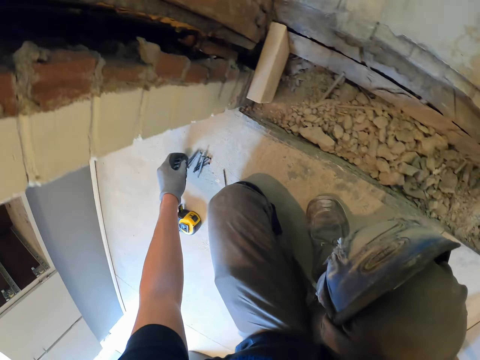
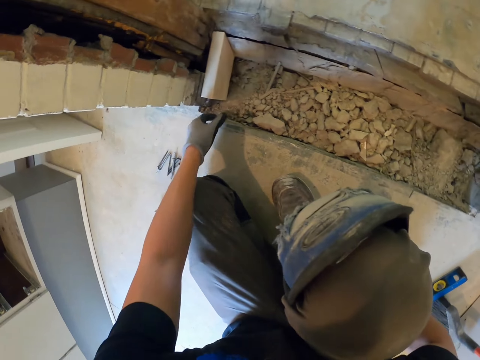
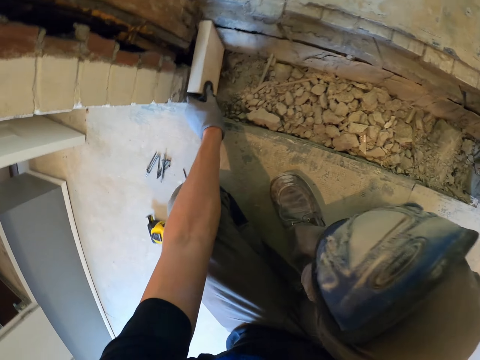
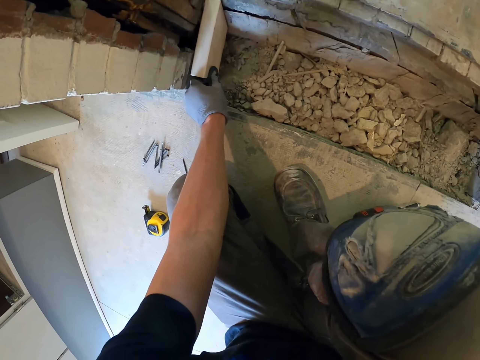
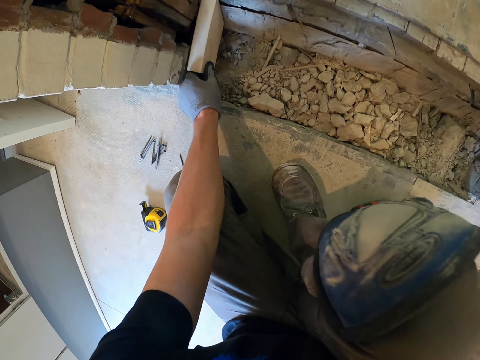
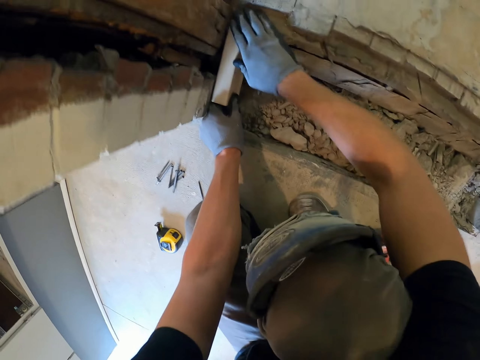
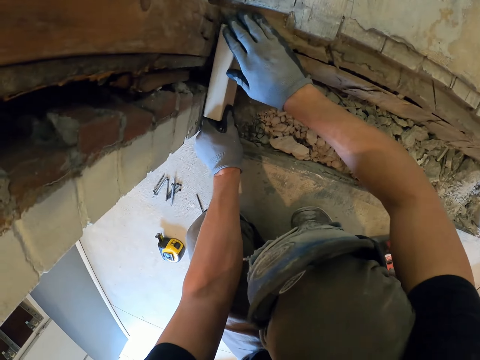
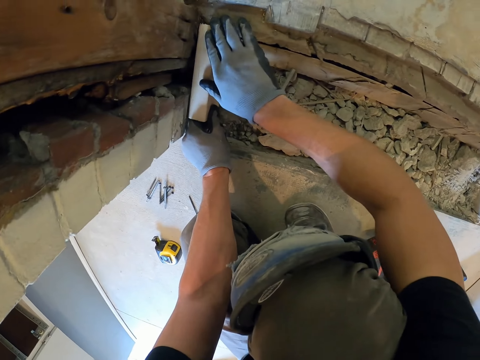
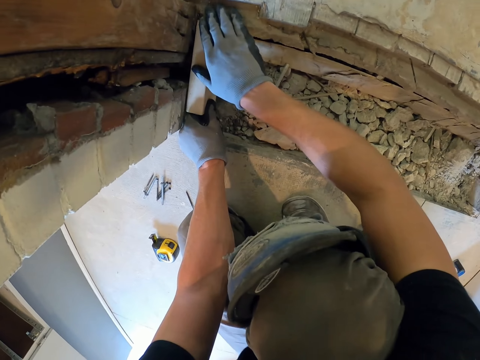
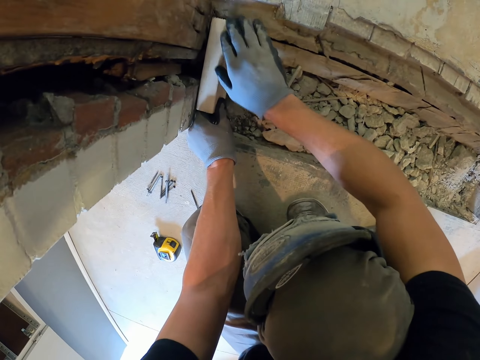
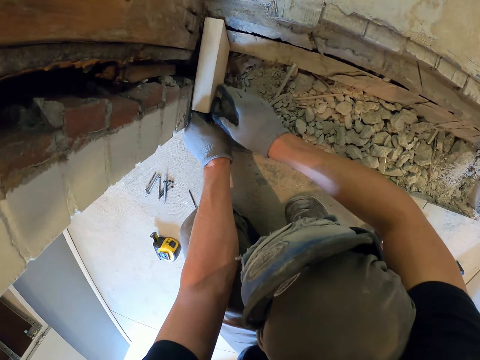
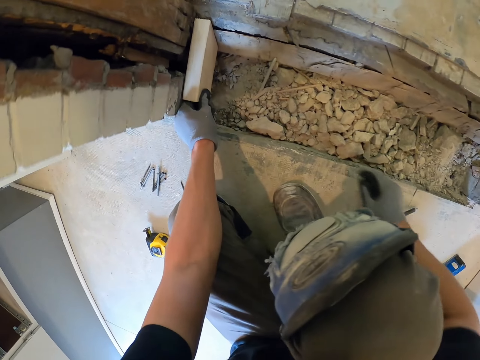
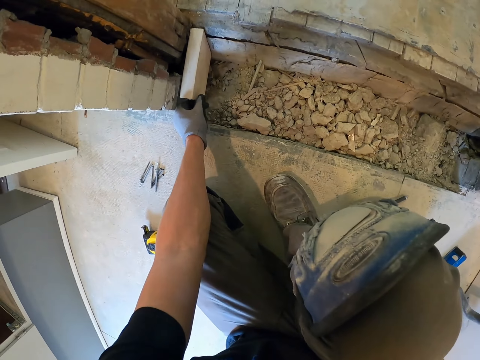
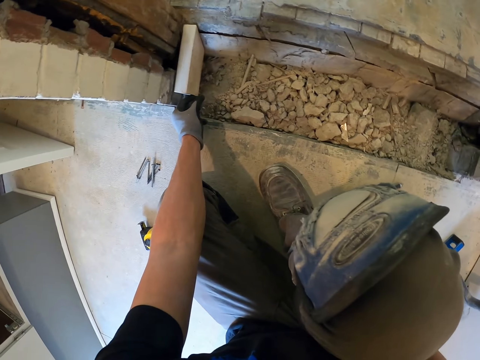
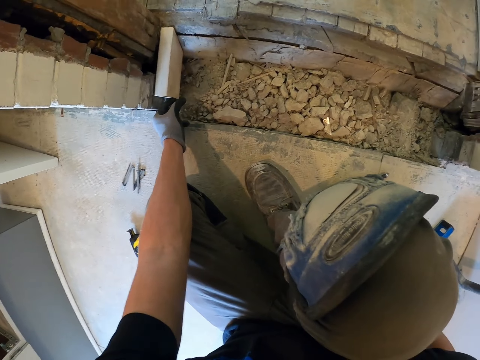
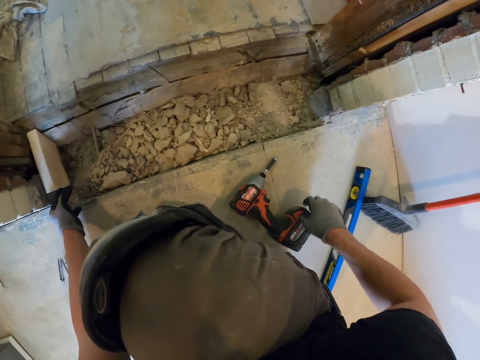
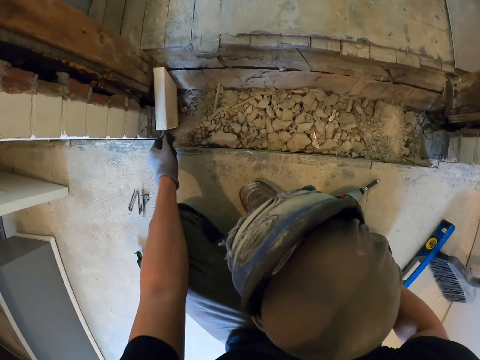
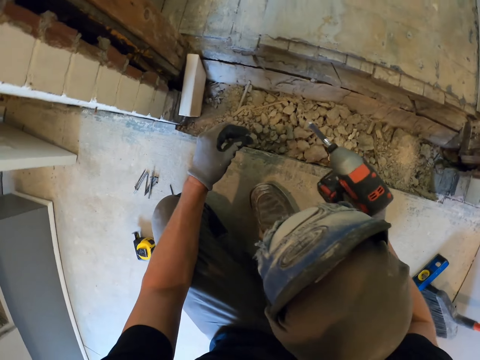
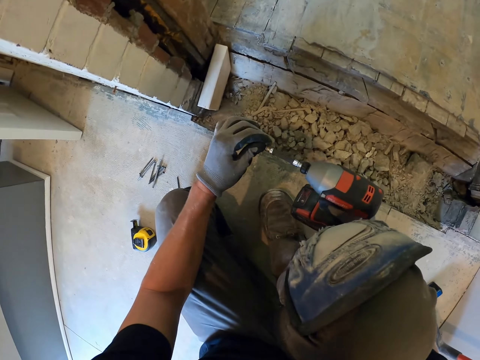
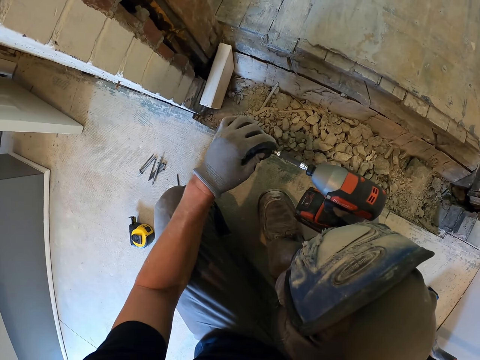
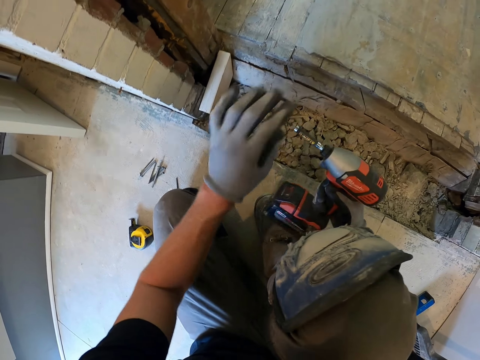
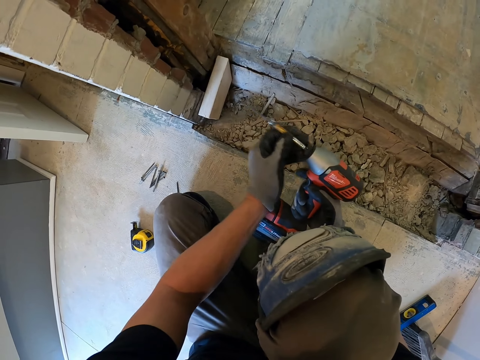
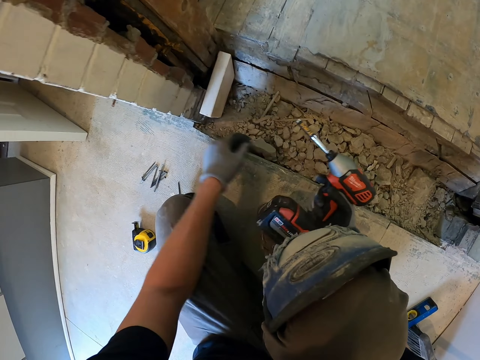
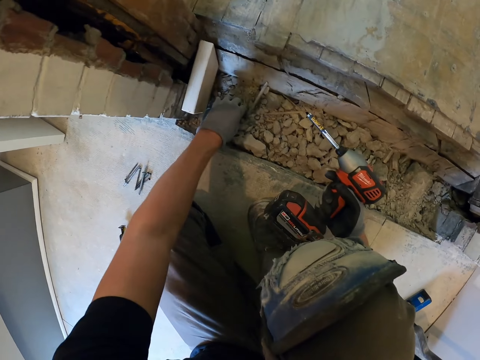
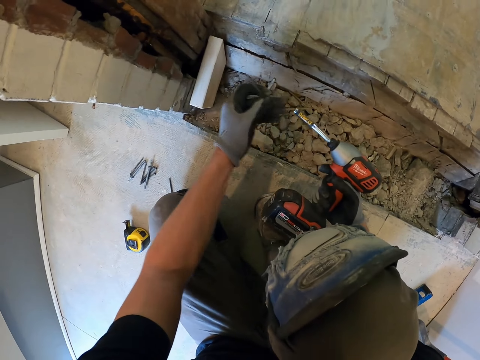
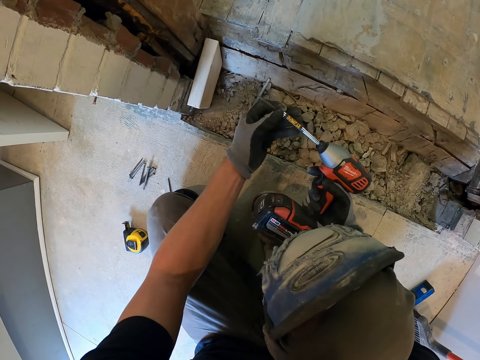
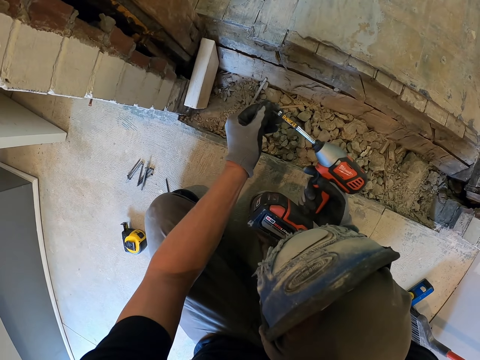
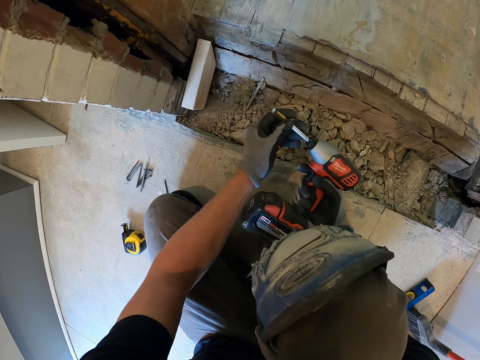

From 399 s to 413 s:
The camera wearer adjusts a piece of timber. They adjust the piece of timber on the floor with two hands. They remove a hand from the timber. They look around. They pick up an electric wrench or tightening machine from the floor. They put a screw on the electric wrench. They pick up a screw. They fix the screw on the tightening machine.

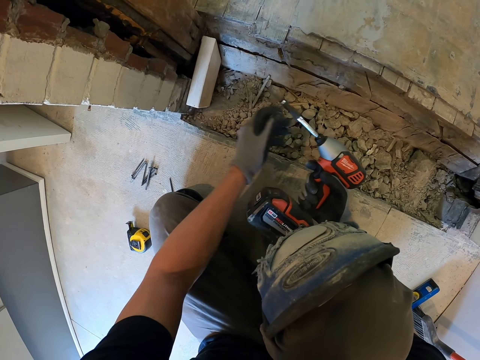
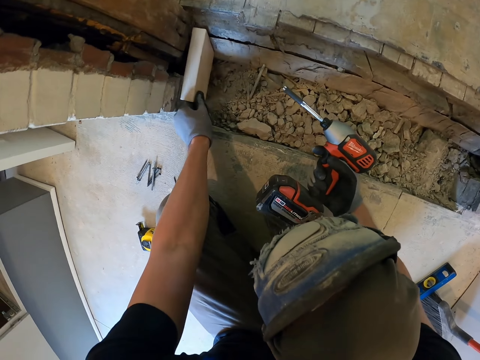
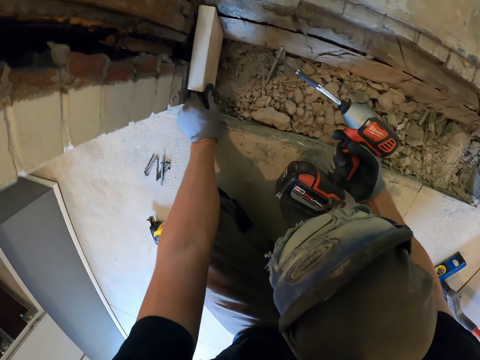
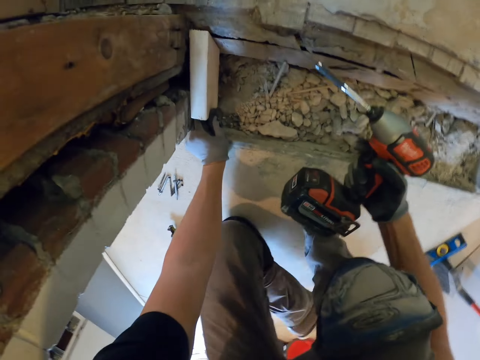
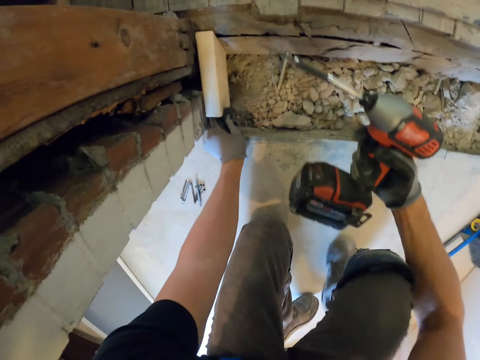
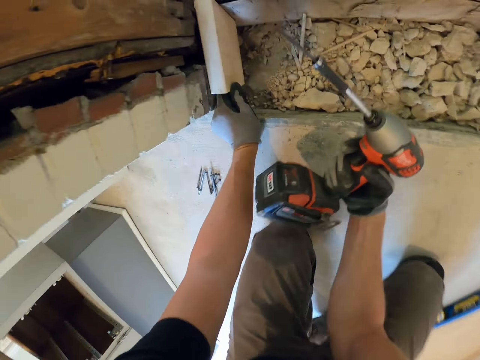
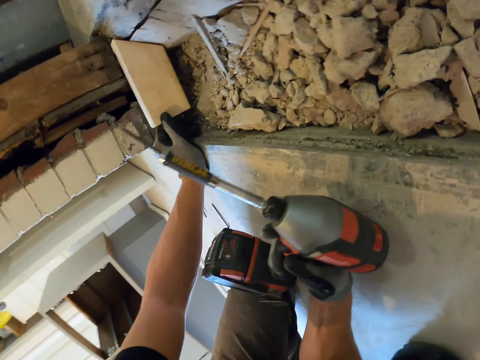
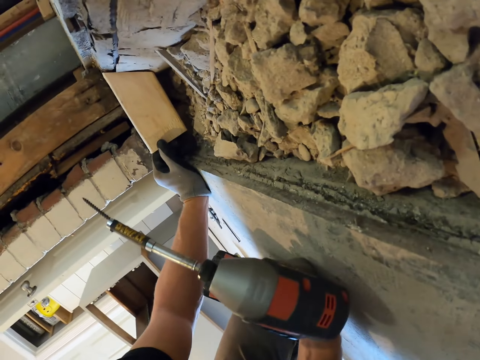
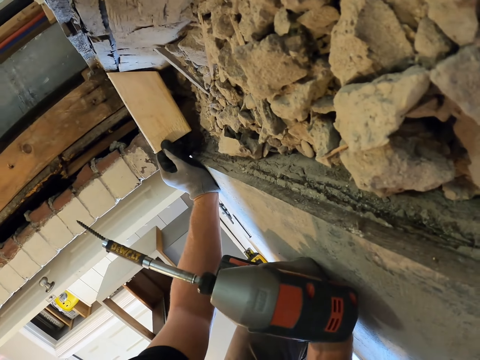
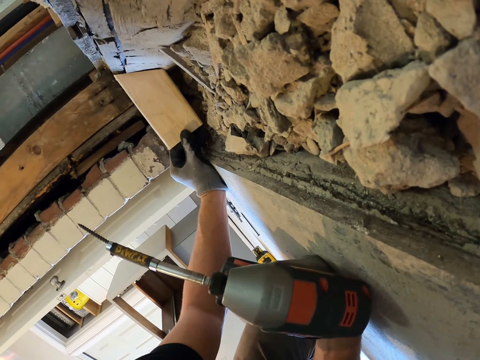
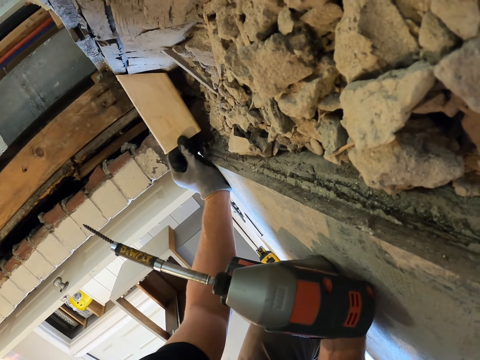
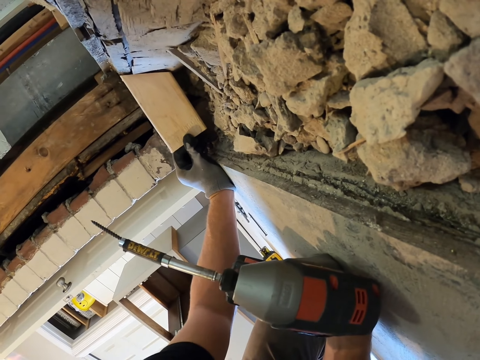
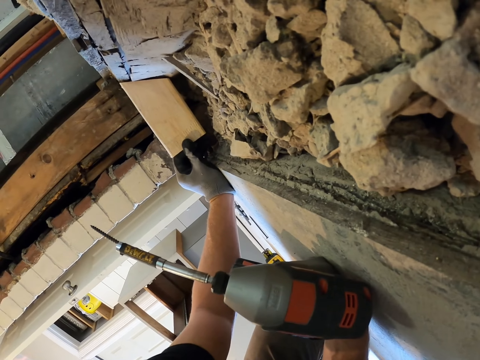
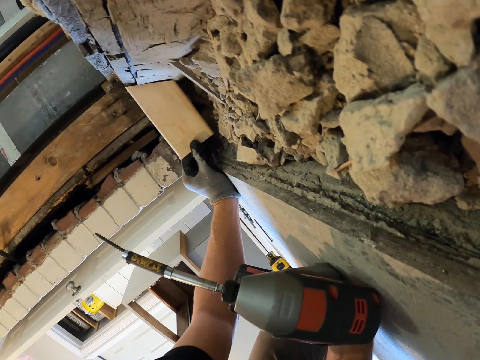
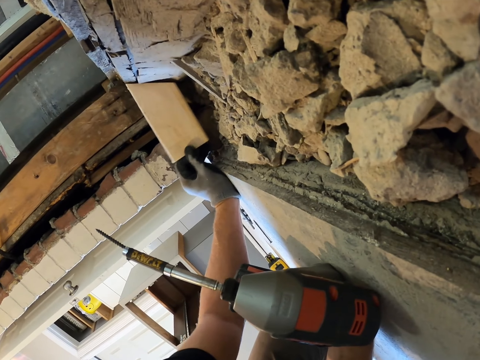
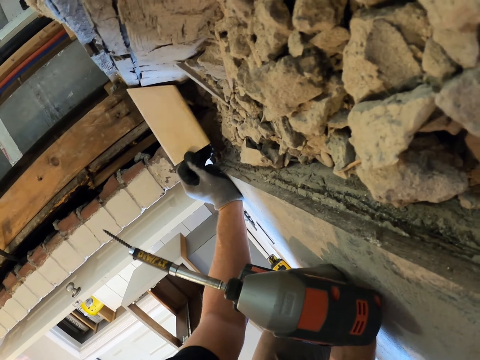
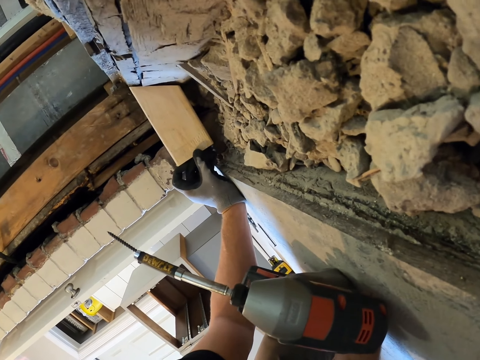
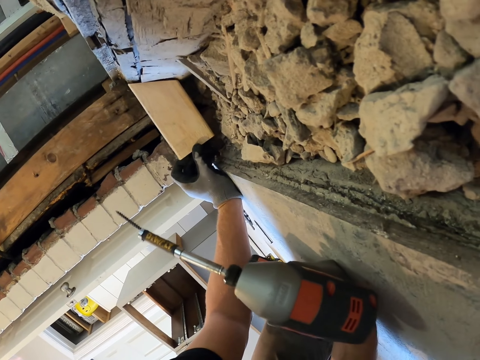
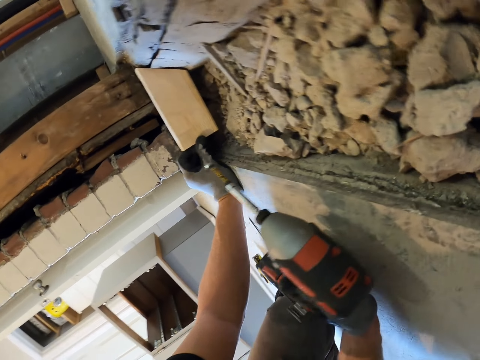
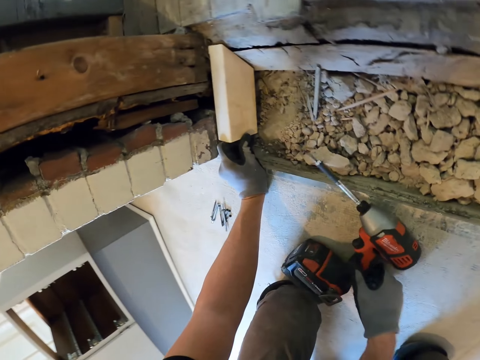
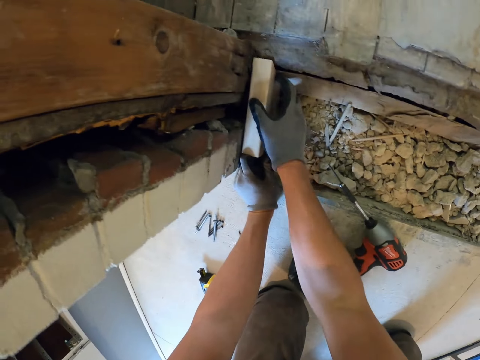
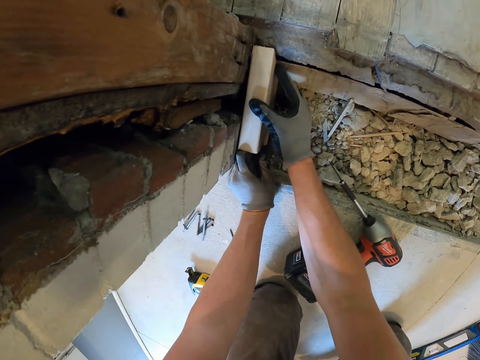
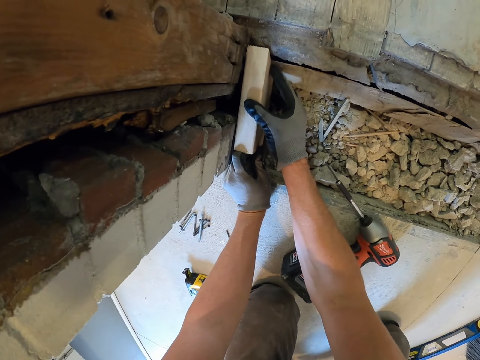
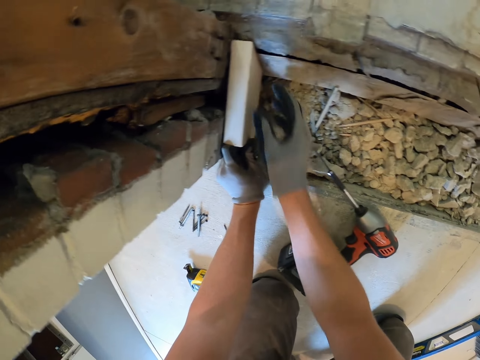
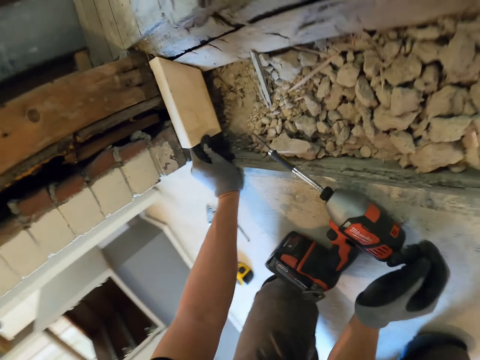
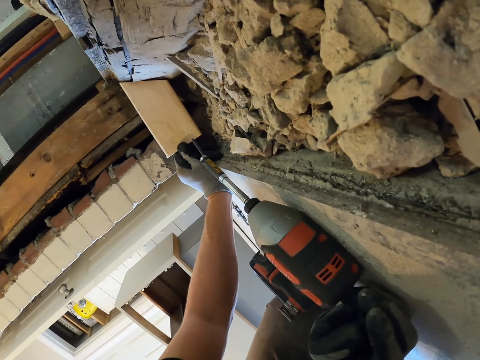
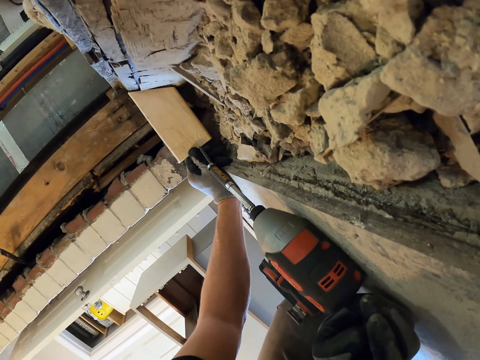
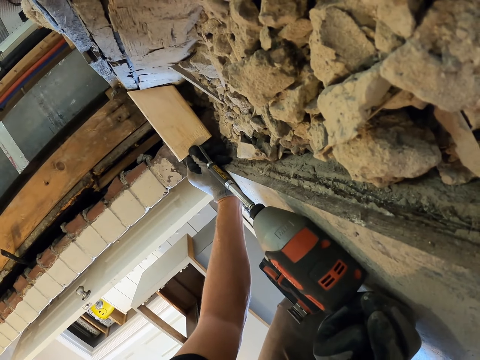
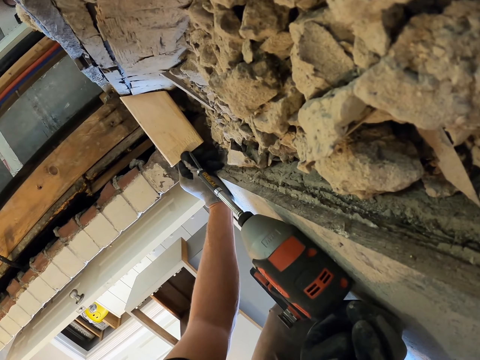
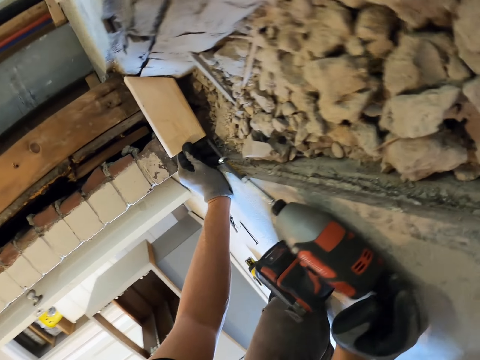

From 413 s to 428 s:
The camera wearer adjusts a piece of timber. He adjusts his body position. He kneels down. He bends sideways. He looks at the piece of timber. He holds the floor with a tightening machine or electric wrench. He adjusts the piece of timber on the floor. He drops the electric wrench on the floor. He adjusts his body position. He adjusts the piece of timber with both hands. He removes his hand from the timber. He rests his hand on the floor. He bends down. He looks at the piece of wood.
